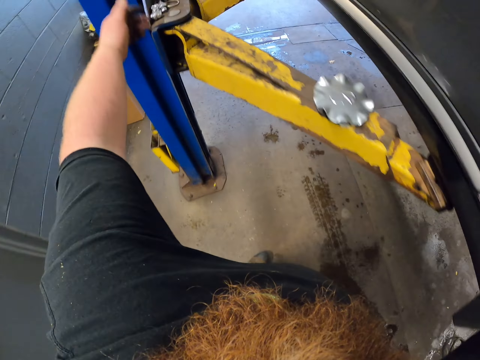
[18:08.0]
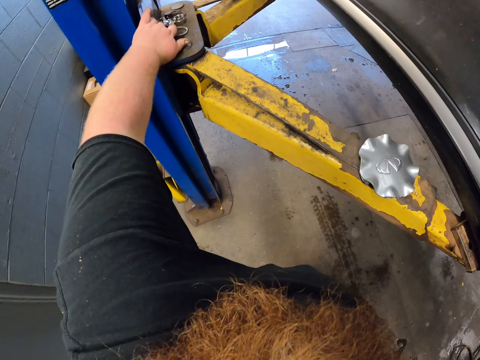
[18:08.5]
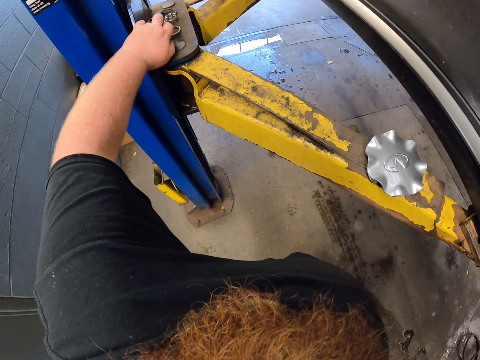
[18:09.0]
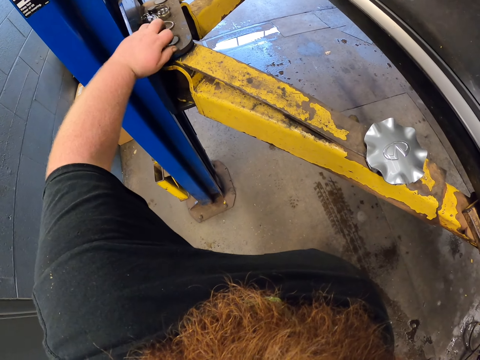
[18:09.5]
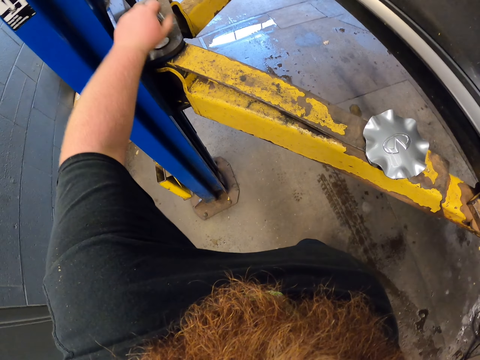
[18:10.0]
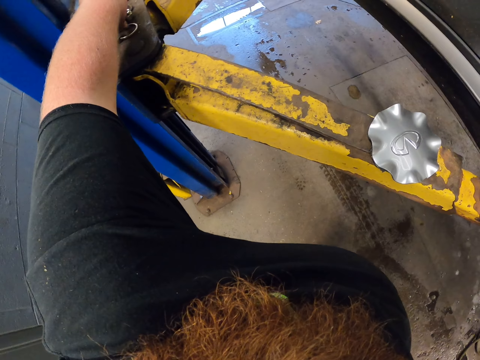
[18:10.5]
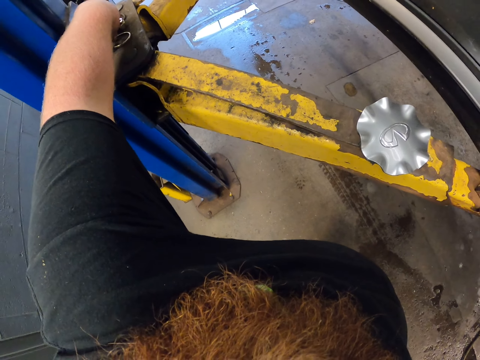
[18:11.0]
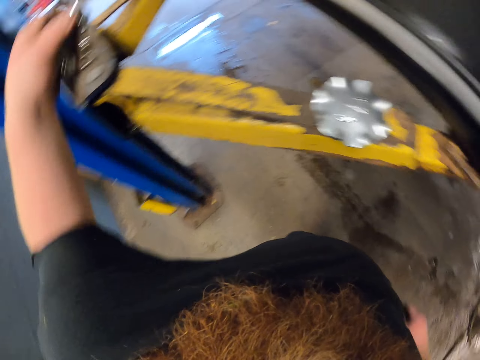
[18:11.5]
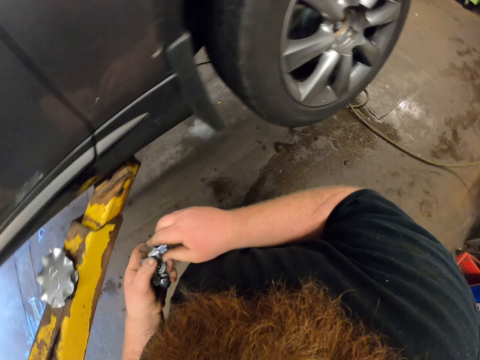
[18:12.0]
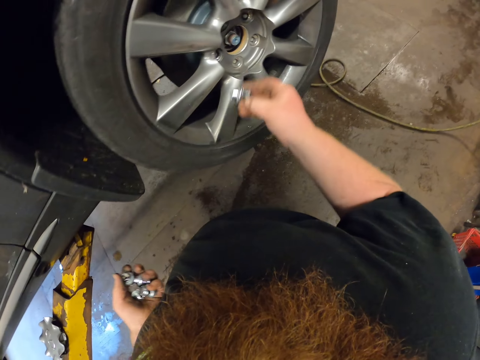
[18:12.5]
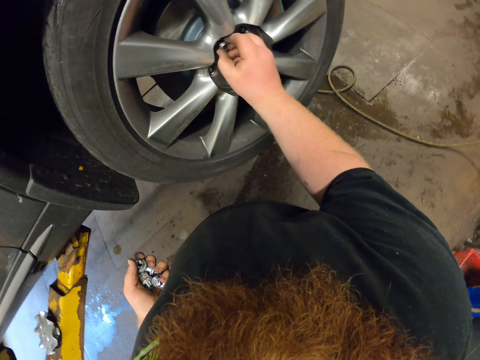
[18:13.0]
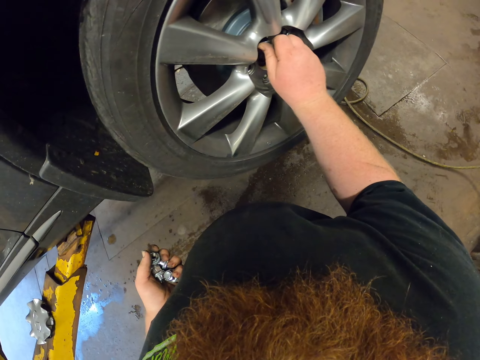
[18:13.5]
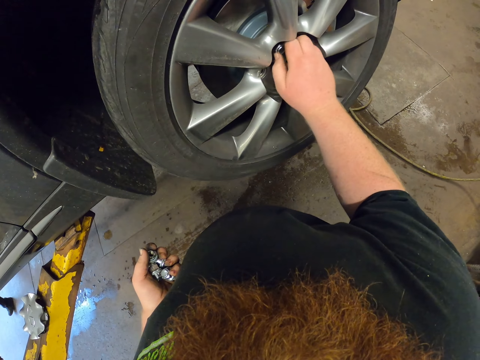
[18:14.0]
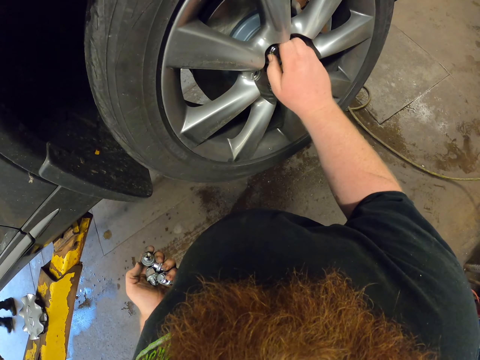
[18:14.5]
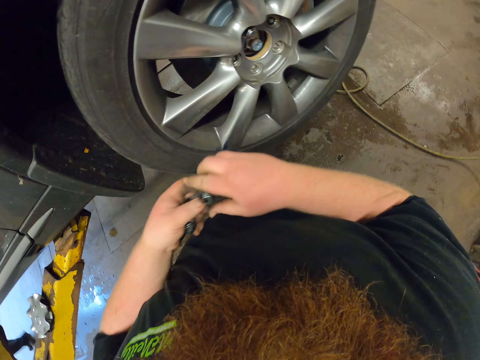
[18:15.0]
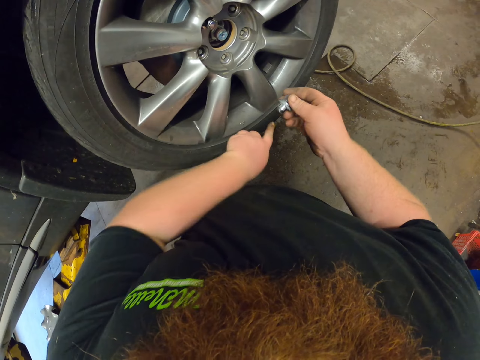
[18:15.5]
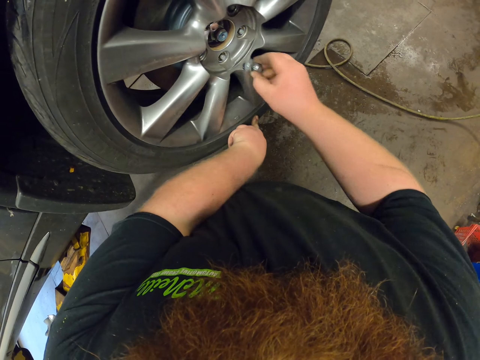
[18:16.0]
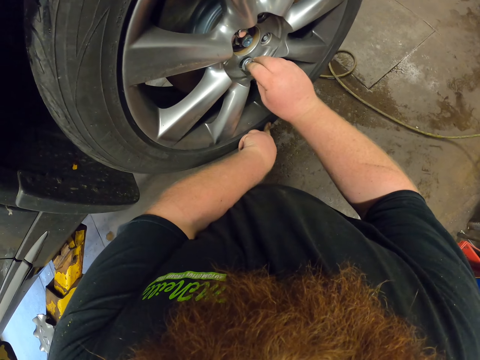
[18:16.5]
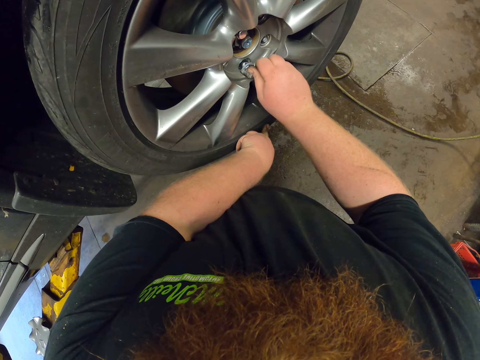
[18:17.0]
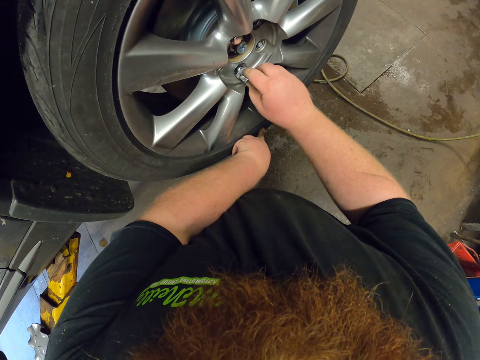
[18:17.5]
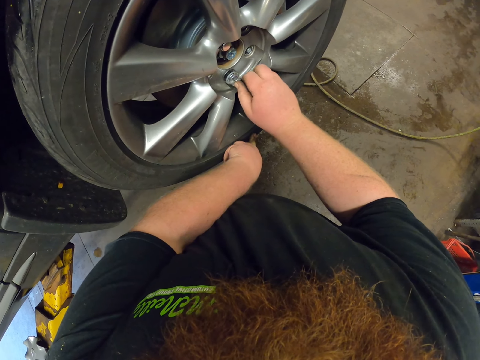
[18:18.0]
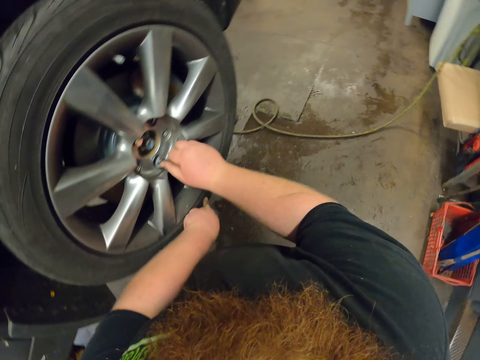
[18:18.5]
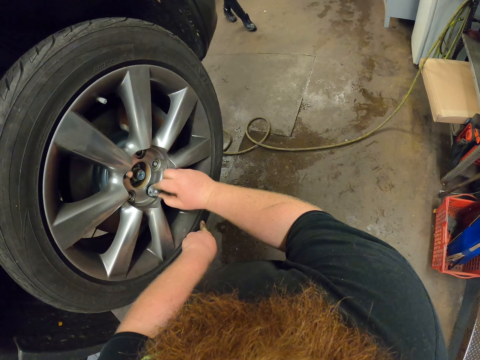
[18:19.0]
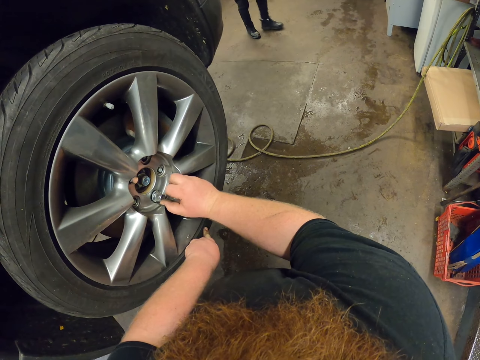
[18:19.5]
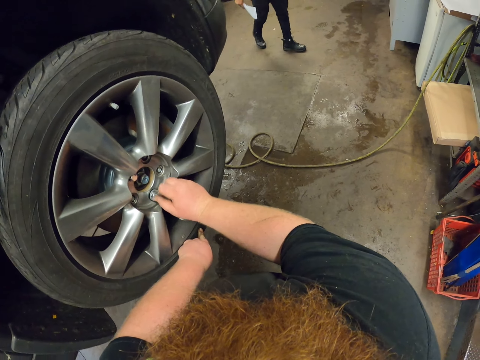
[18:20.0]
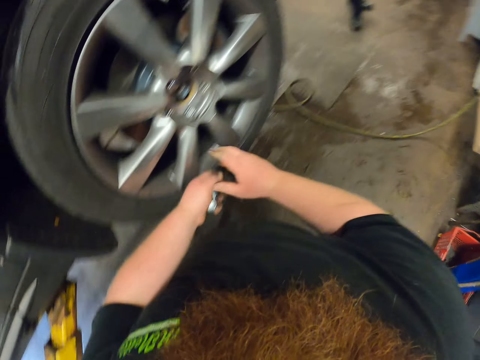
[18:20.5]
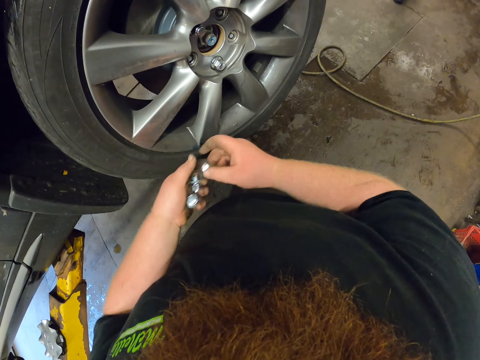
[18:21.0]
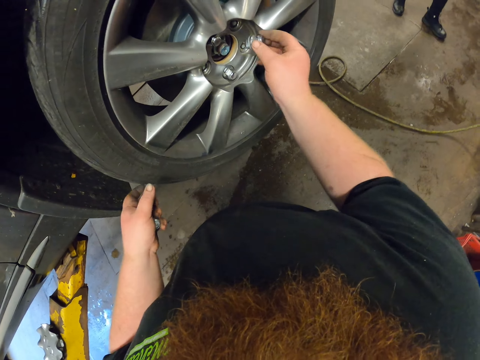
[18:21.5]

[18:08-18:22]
The camera wearer takes the nut. They fix the nut on the car wheel. They move the hand. They move the hand again. They fix a bolt on the wheel. A man moves around. The camera wearer picks the bolt from the left hand.

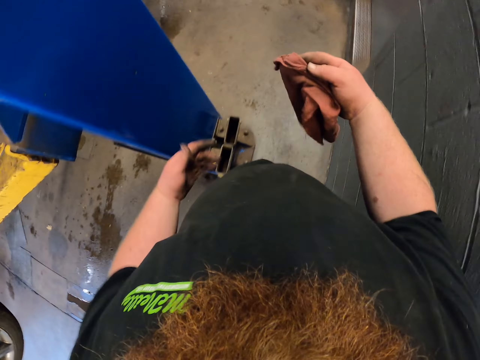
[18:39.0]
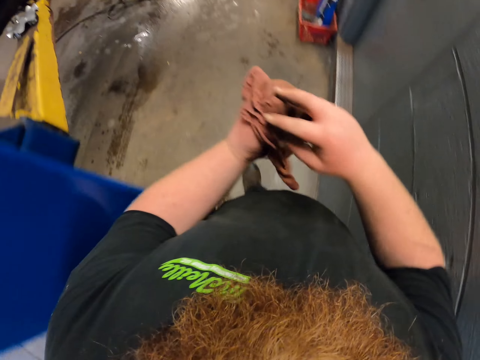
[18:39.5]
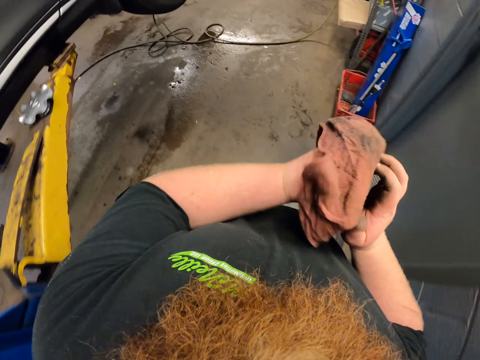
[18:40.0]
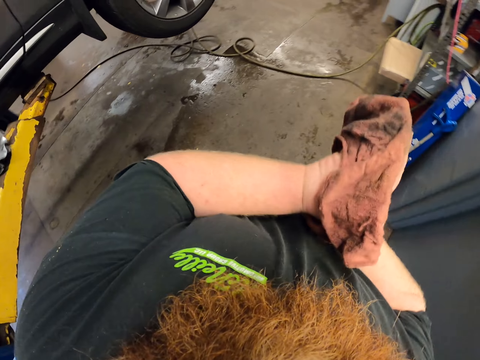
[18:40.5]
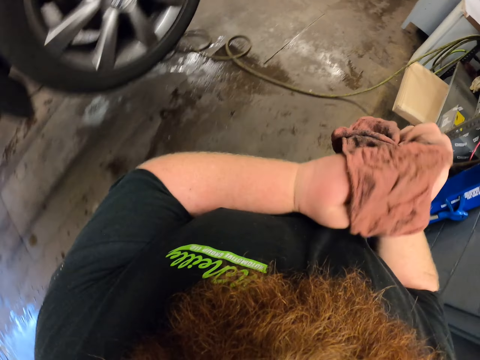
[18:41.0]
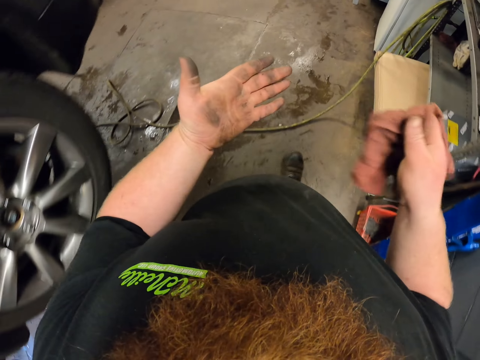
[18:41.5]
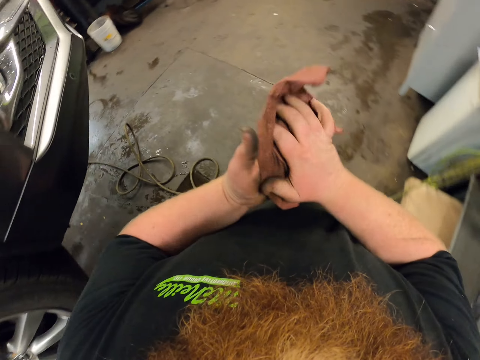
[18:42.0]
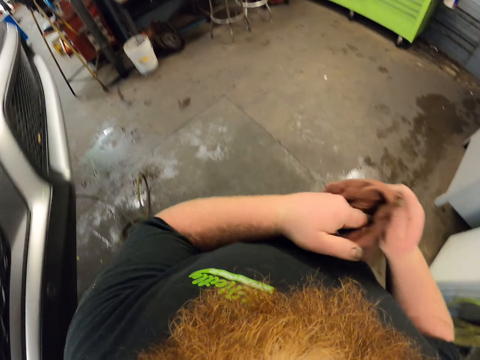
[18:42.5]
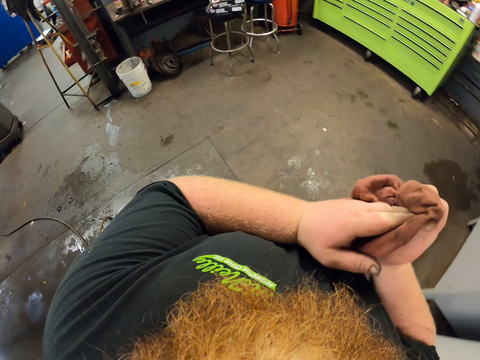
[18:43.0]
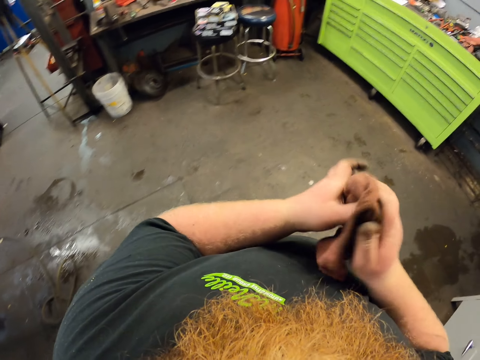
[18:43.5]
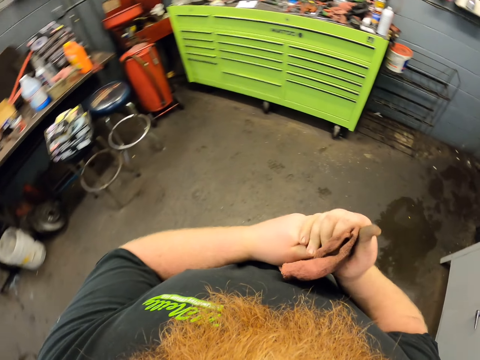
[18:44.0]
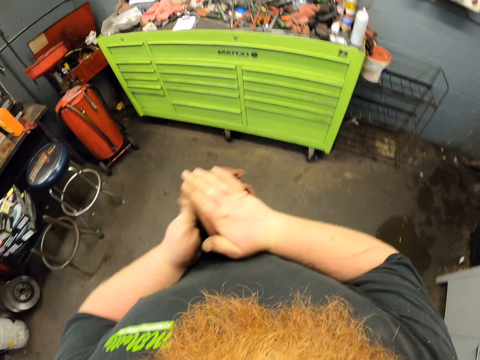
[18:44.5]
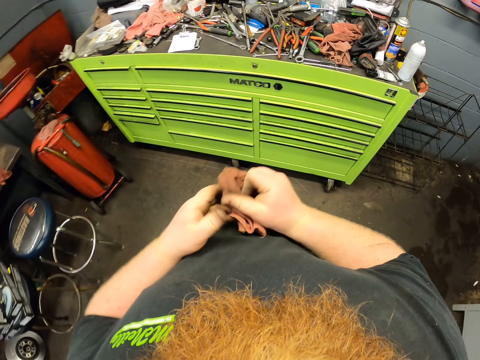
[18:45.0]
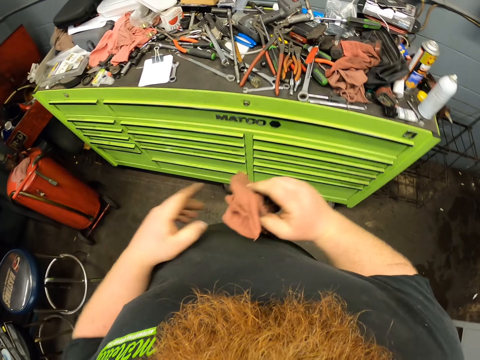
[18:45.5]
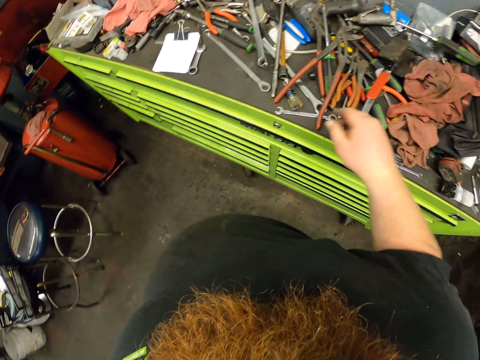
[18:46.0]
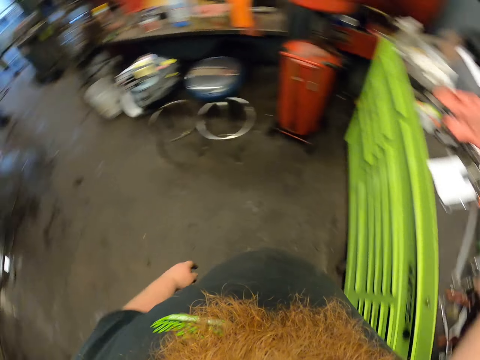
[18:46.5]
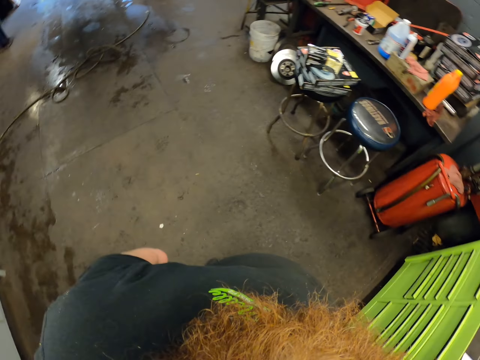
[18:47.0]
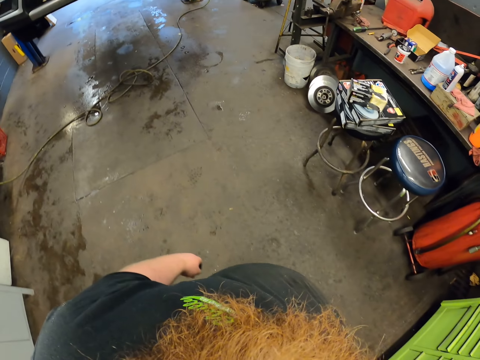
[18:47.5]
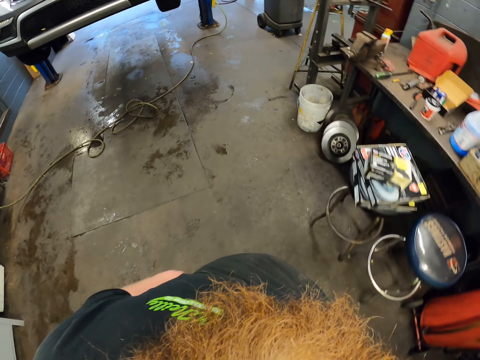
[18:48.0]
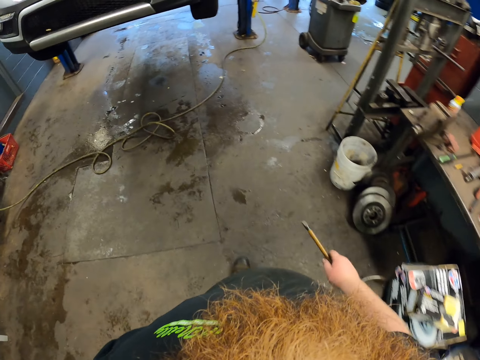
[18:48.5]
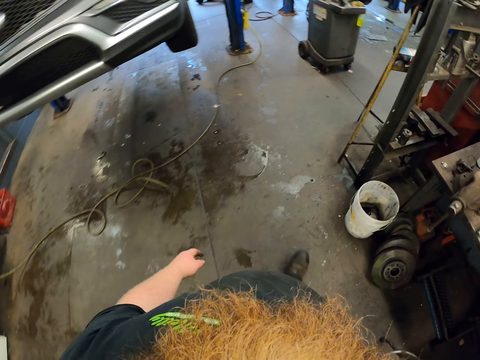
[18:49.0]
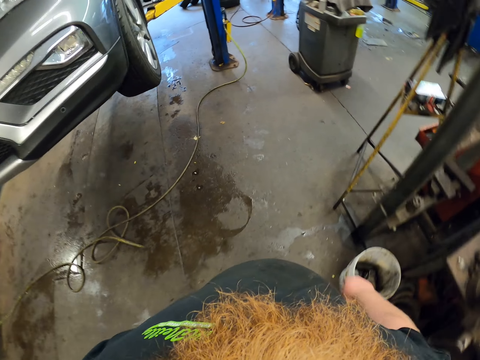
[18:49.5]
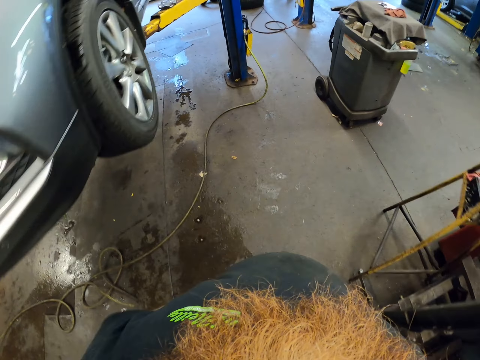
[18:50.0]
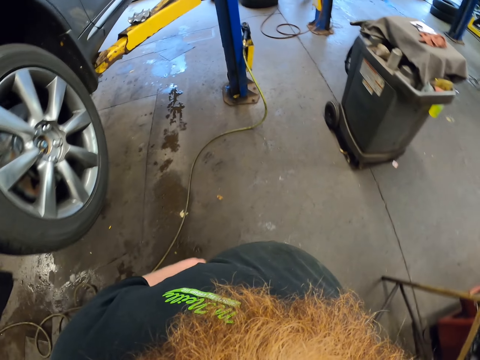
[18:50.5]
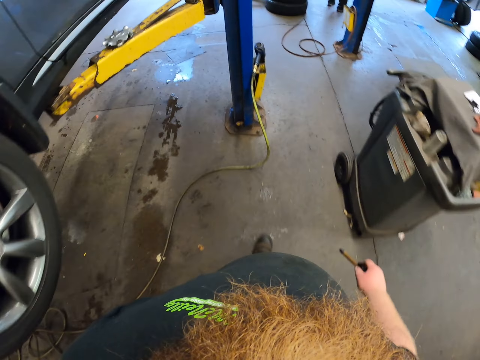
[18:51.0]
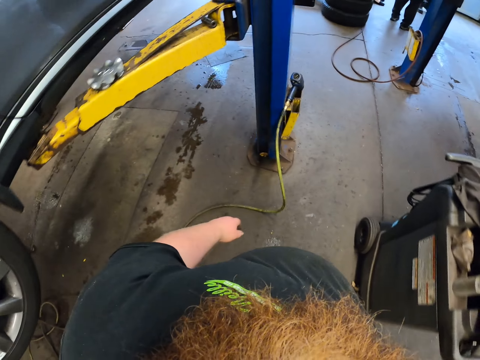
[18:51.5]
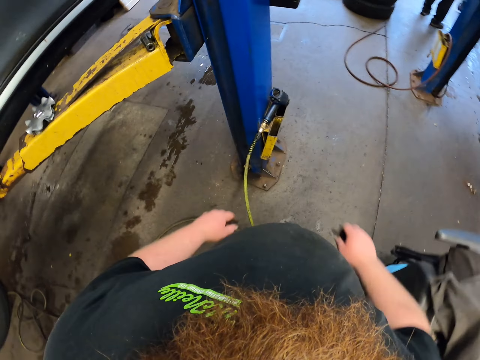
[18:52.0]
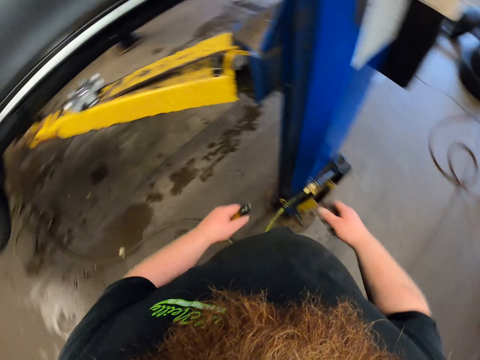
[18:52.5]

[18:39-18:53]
The camera wearer wipes the hand. They walk around the garage. They throw the hand towel away on the counter. They pick up a ratchet. They walk around the garage.
